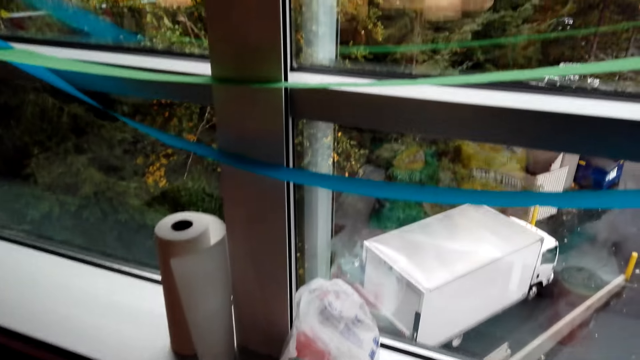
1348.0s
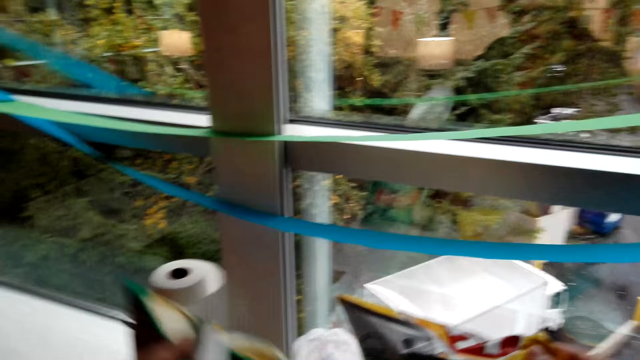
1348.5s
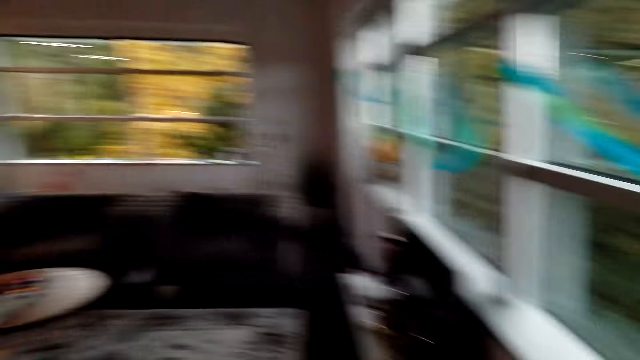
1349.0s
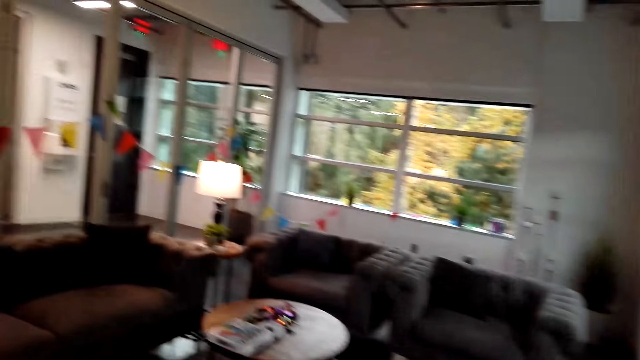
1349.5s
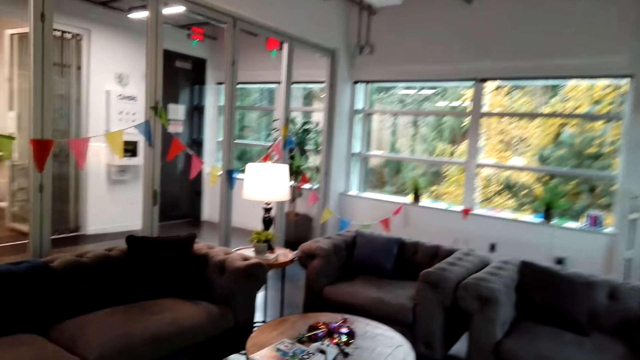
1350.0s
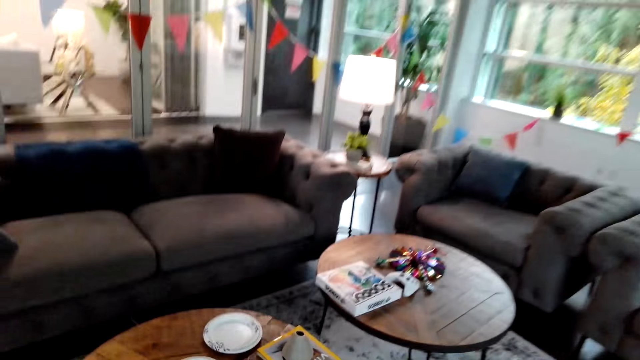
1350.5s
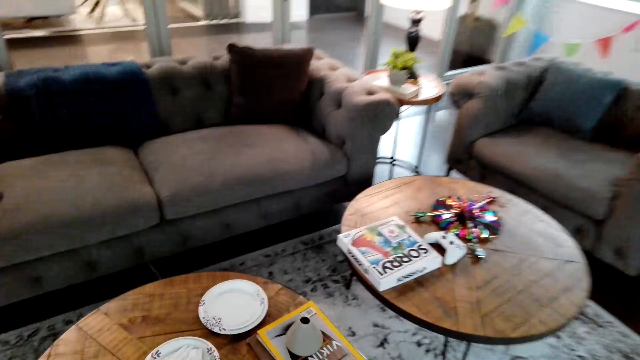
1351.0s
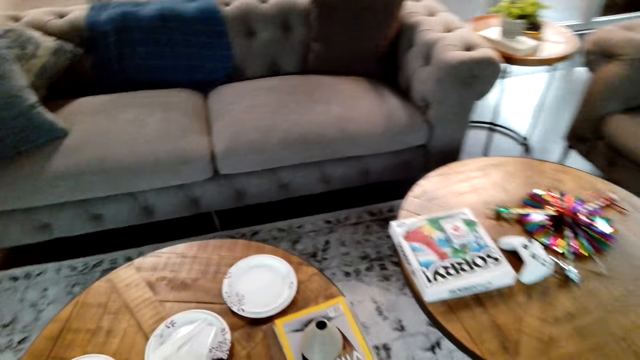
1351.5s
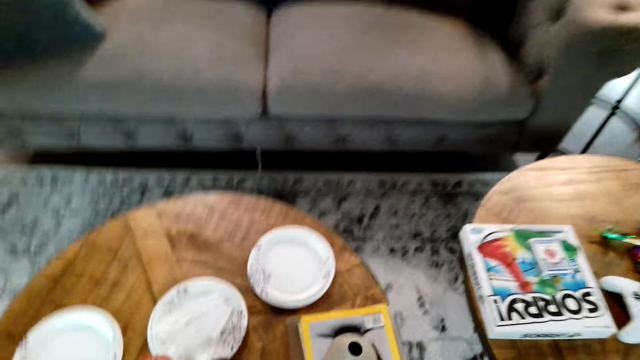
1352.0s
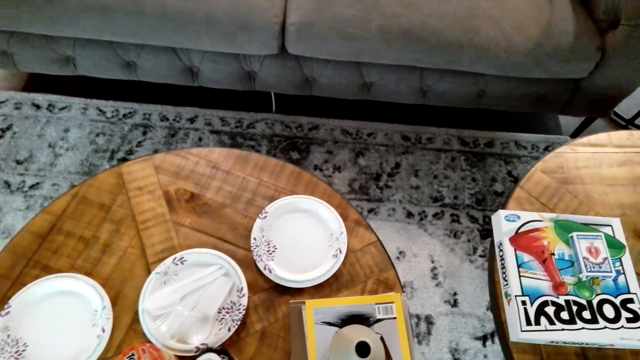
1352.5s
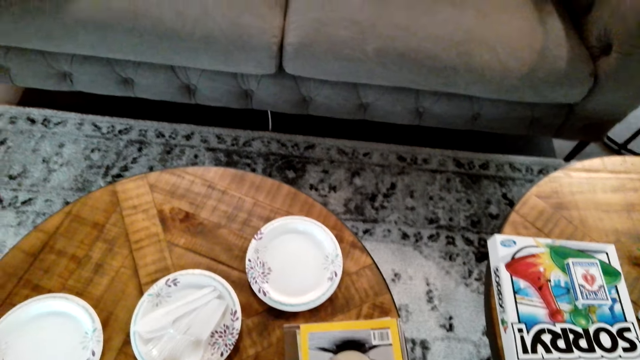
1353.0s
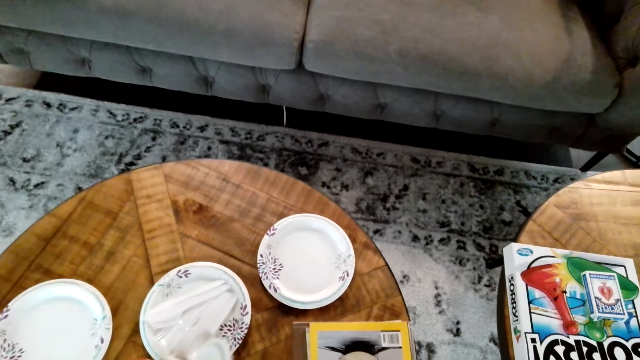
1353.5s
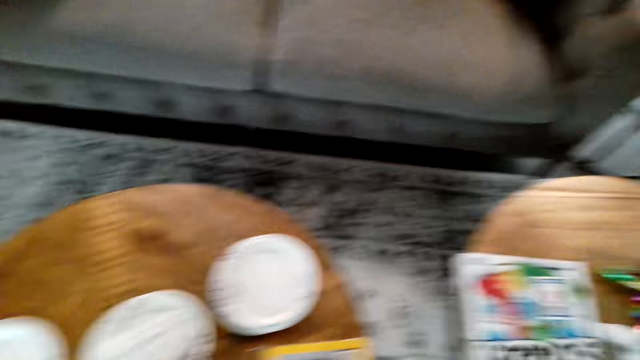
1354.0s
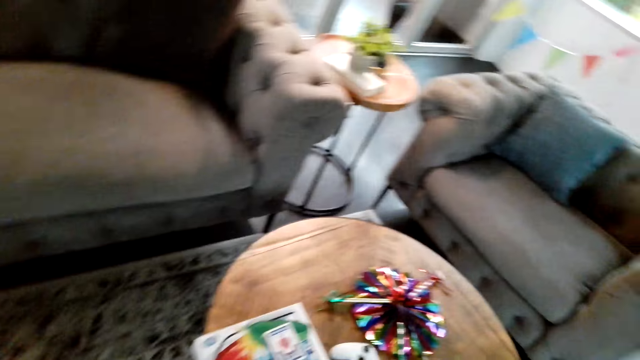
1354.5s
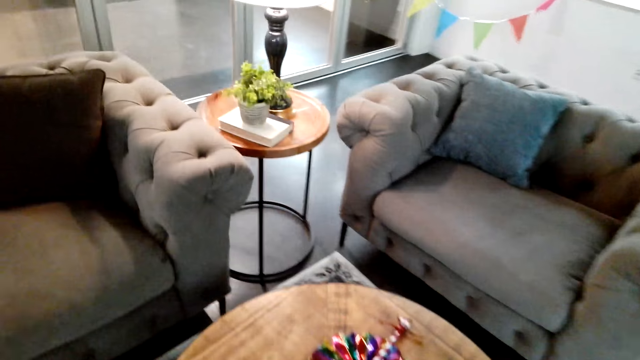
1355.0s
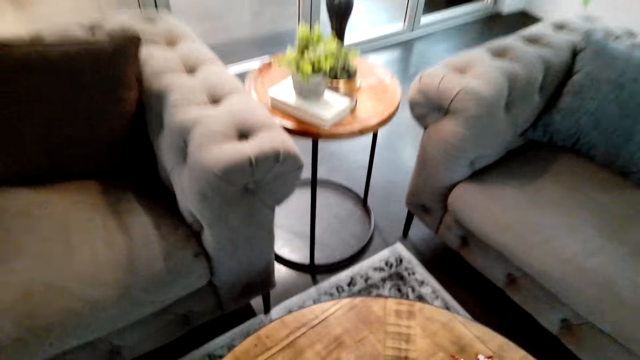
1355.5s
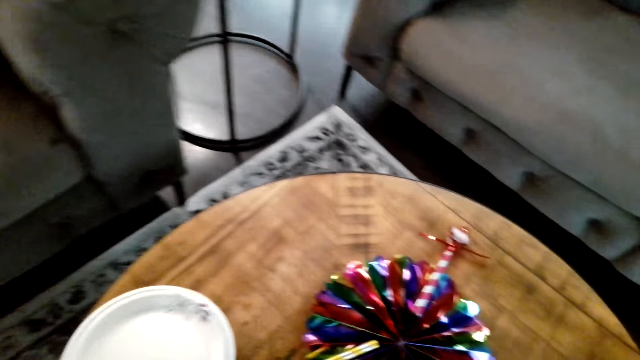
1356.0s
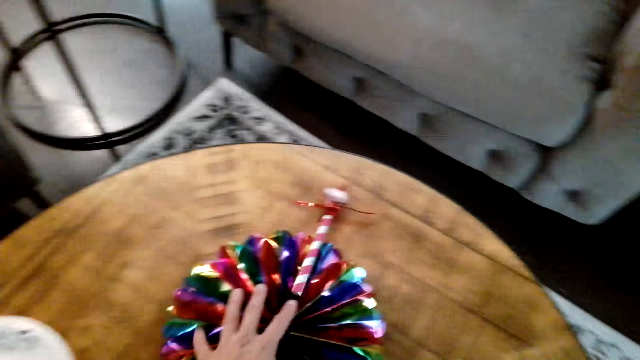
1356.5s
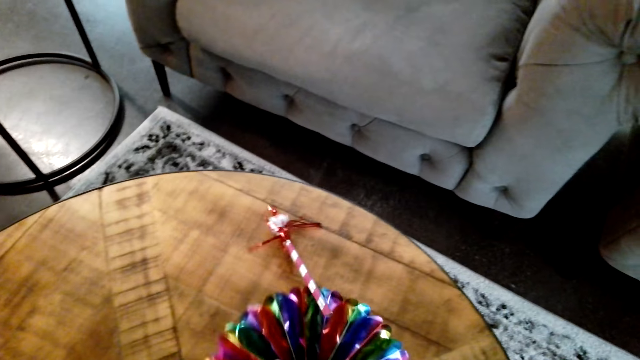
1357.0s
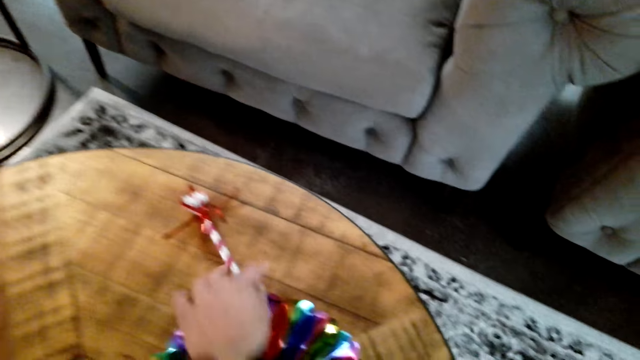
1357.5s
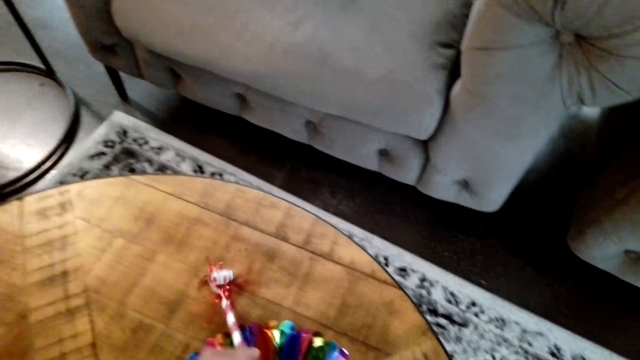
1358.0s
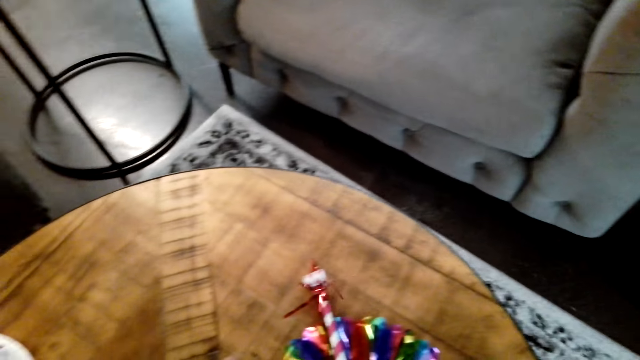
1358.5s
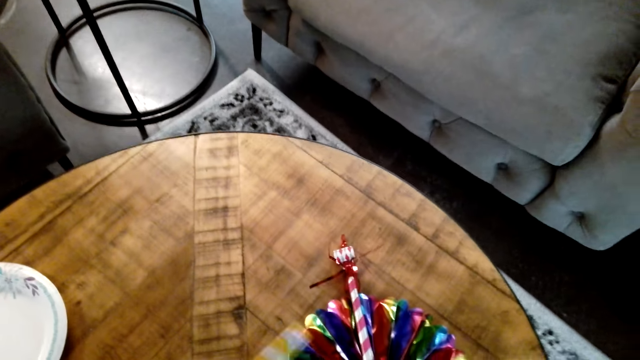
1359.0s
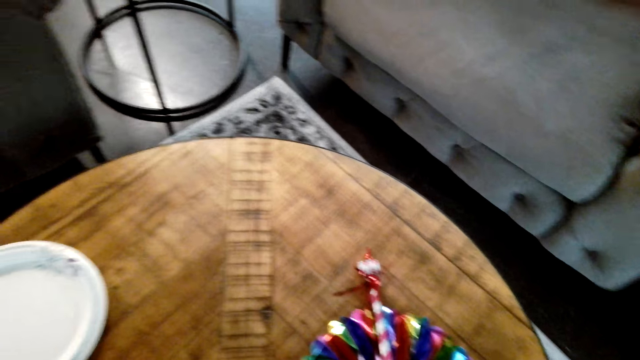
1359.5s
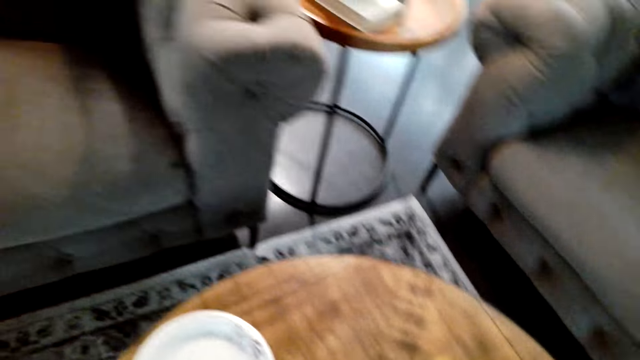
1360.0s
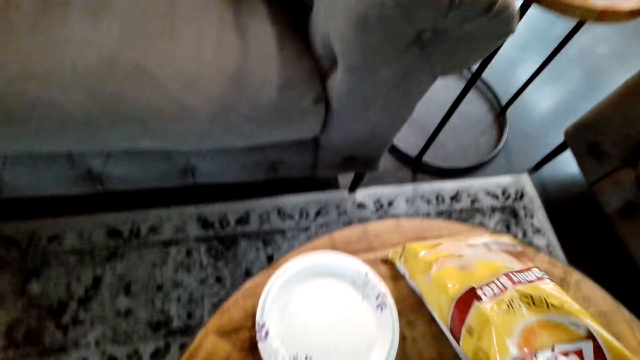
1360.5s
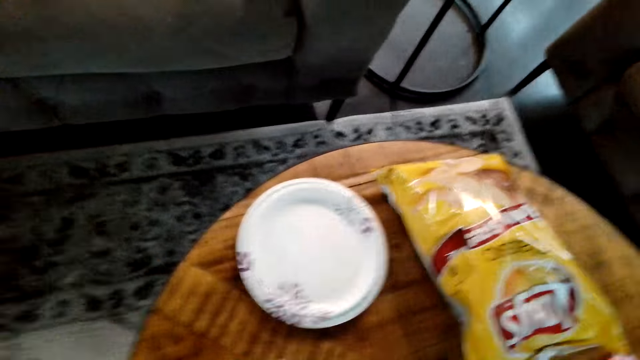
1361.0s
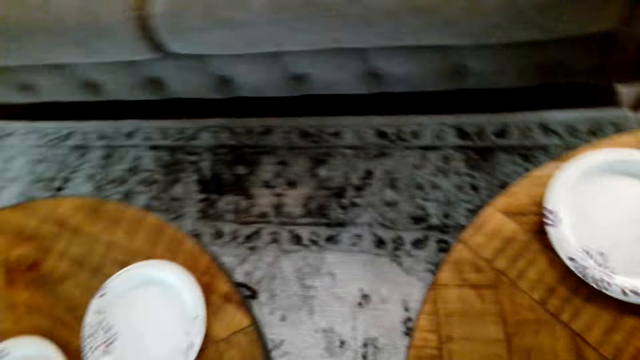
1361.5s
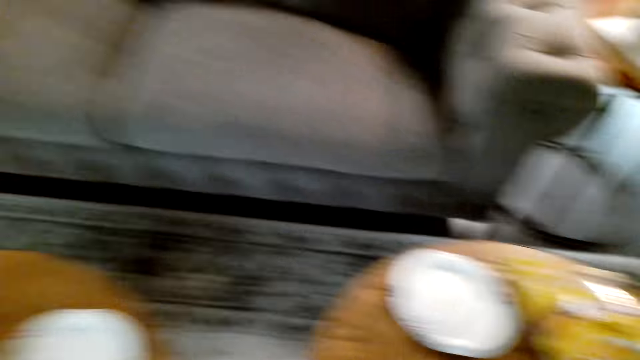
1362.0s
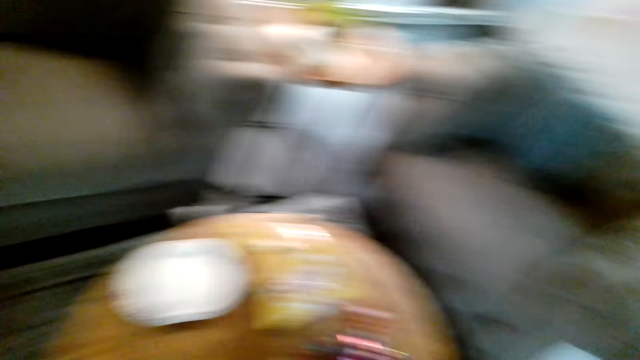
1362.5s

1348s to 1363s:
The camera wearer picks up the packet from the table. They look around the hotel and walk around the hotel. They put the packets on the table. They look around the hotel and walk around the hotel. They move the flowers or toy on the table. They look around the hotel. They put the Lay's snacks on the table.

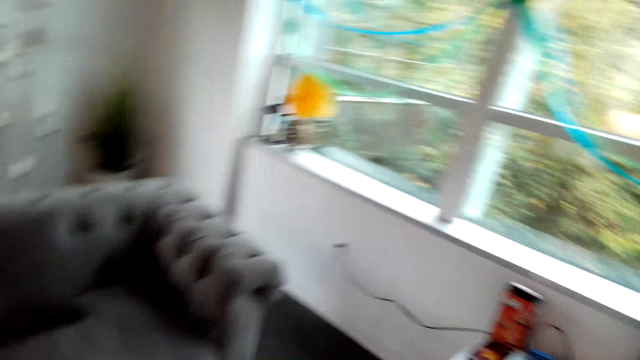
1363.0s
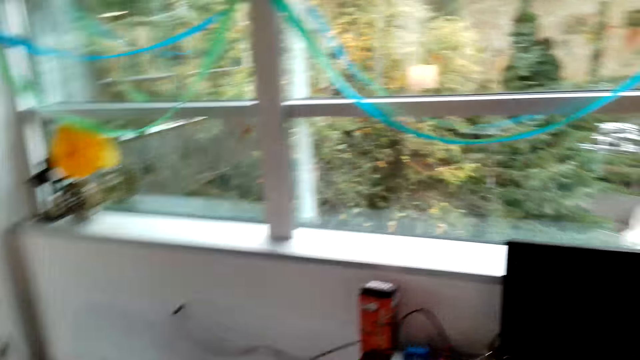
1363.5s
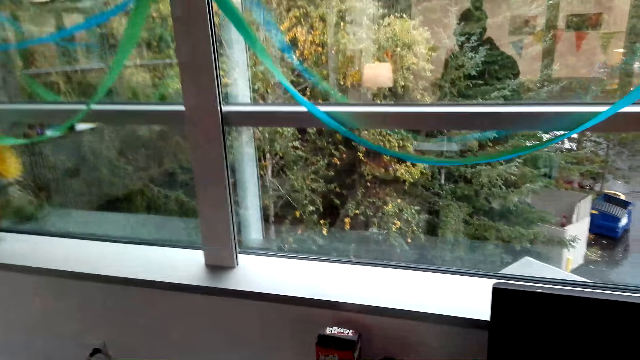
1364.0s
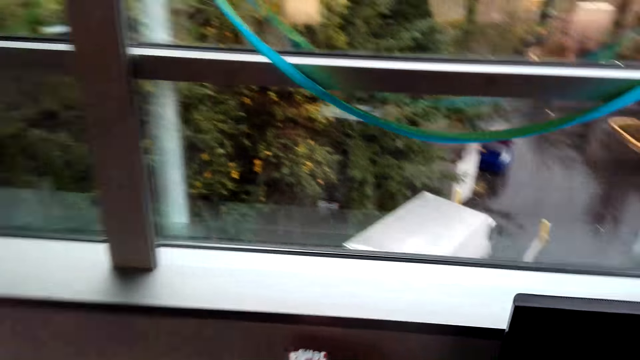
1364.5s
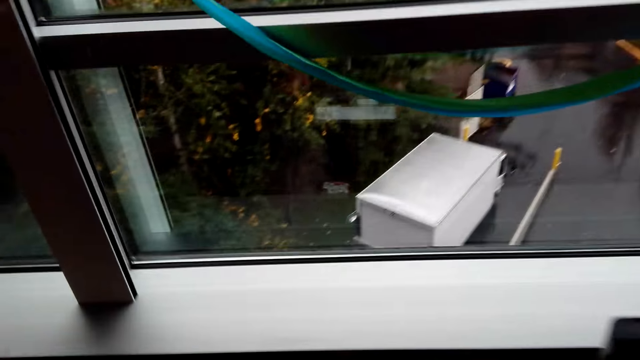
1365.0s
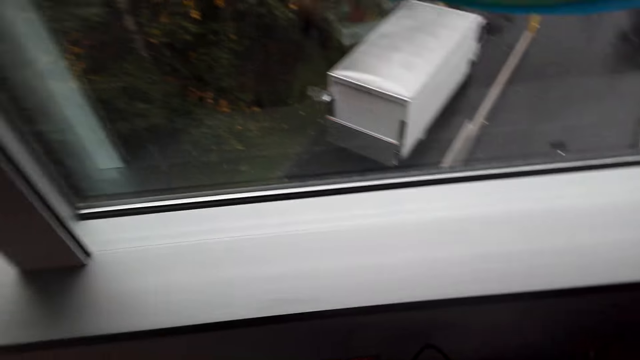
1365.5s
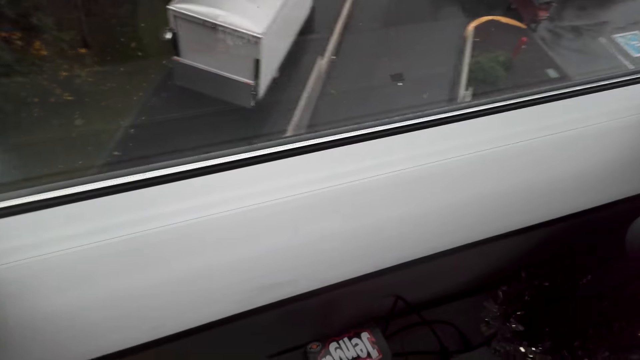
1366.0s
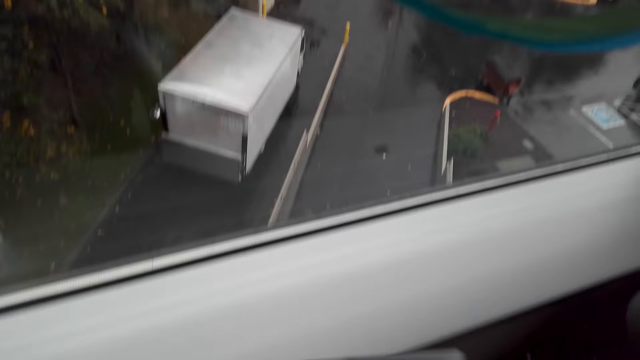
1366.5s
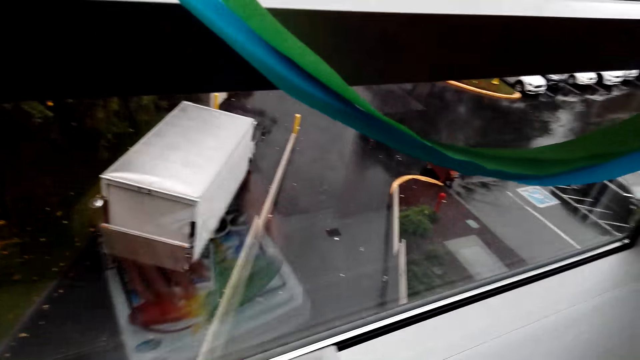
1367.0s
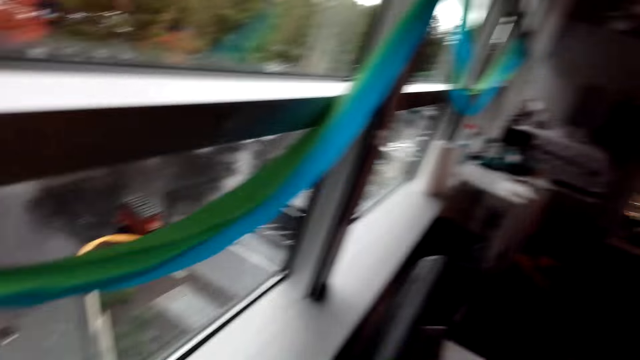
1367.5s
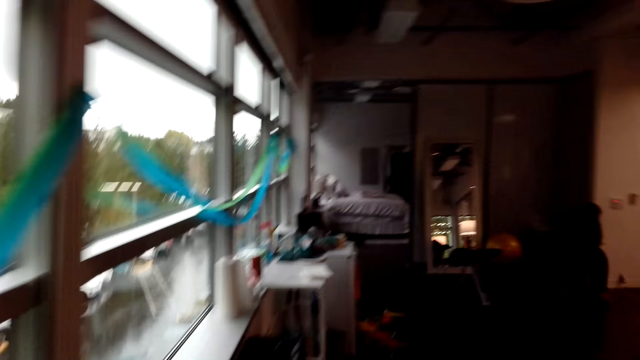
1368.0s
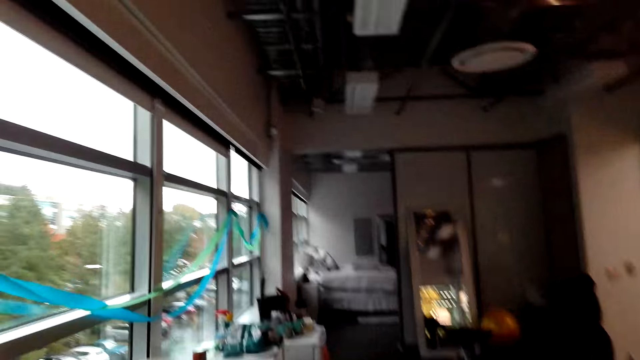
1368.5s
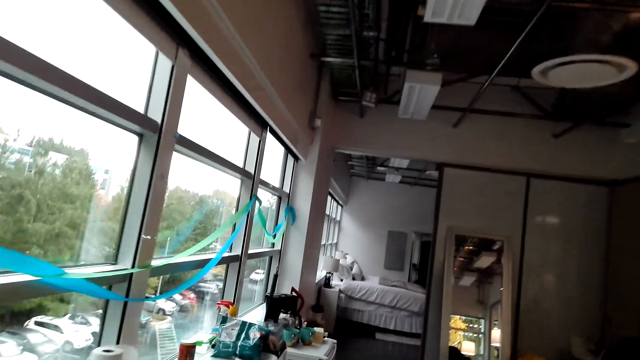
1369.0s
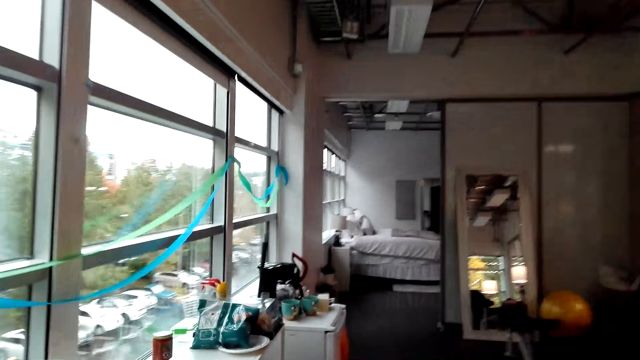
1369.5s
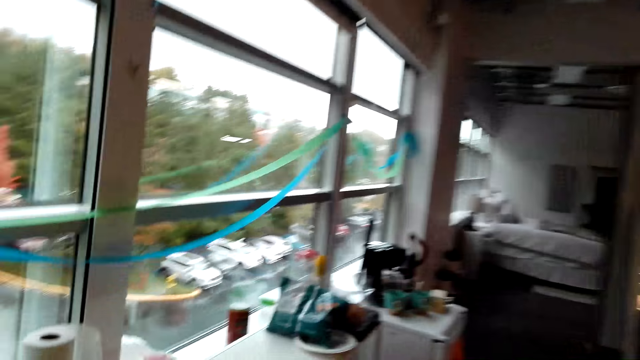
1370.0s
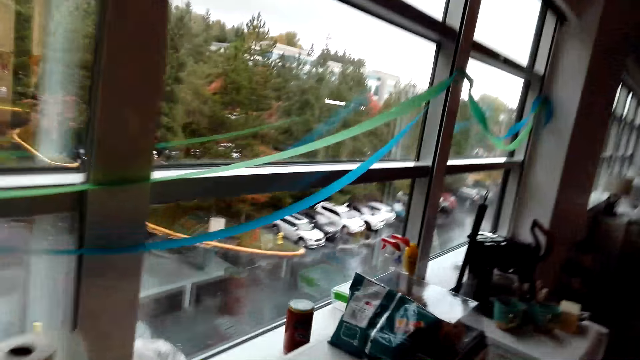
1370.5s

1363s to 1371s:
The camera wearer walks around the hotel. They put something on the window. They move the container under the table. They walk around the hotel.
